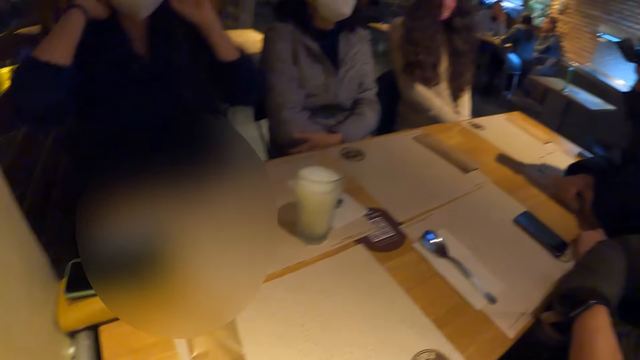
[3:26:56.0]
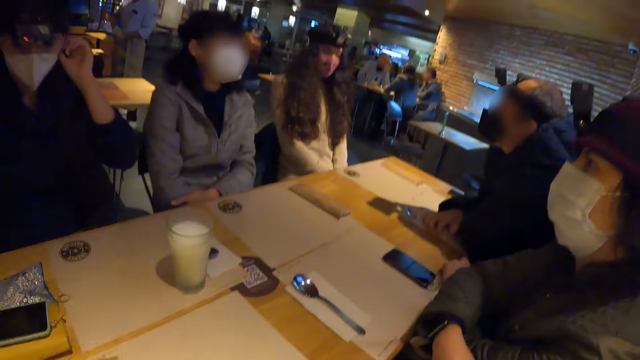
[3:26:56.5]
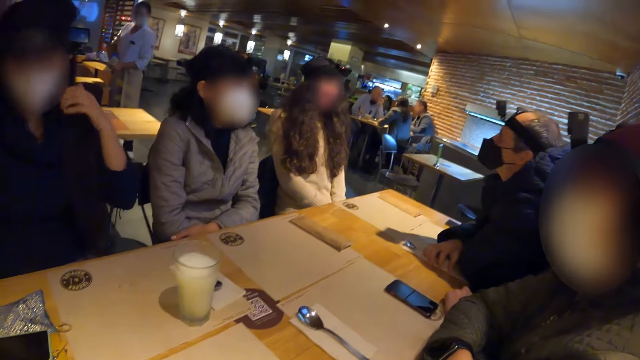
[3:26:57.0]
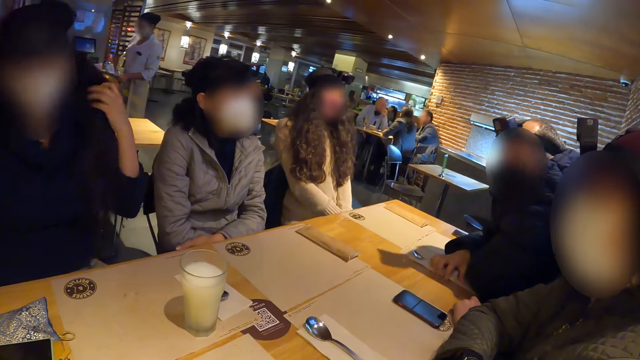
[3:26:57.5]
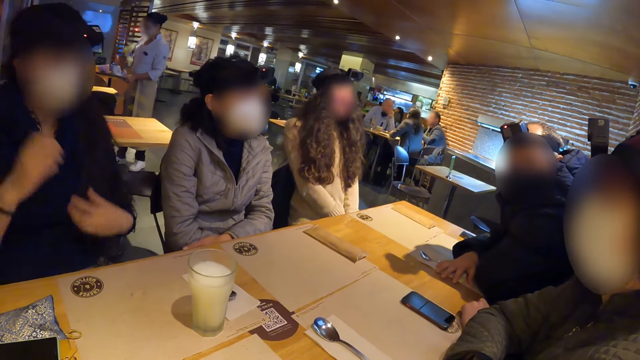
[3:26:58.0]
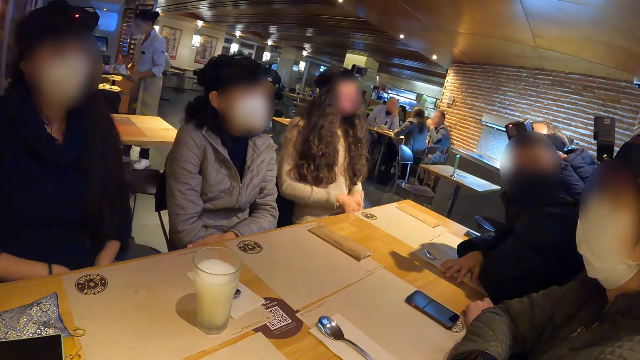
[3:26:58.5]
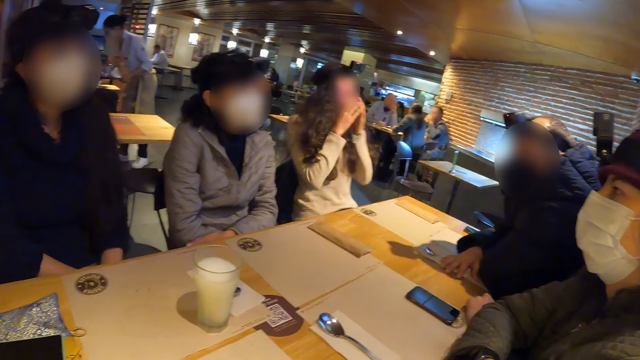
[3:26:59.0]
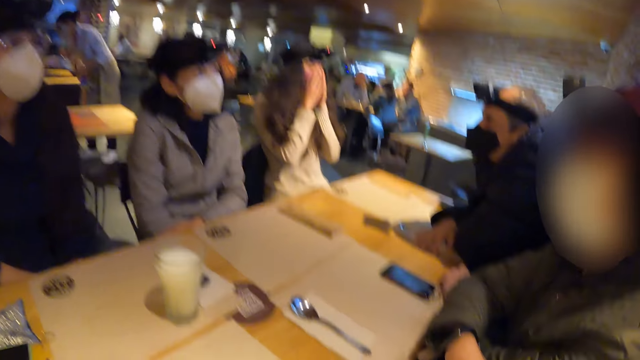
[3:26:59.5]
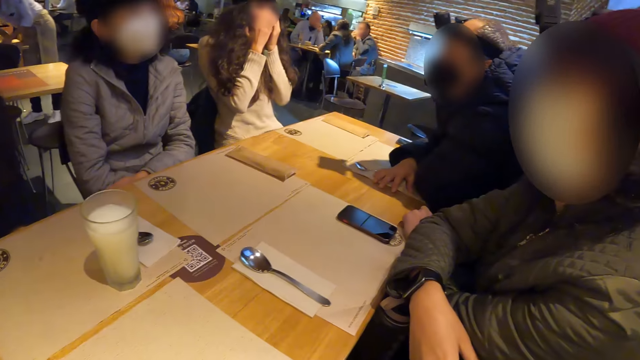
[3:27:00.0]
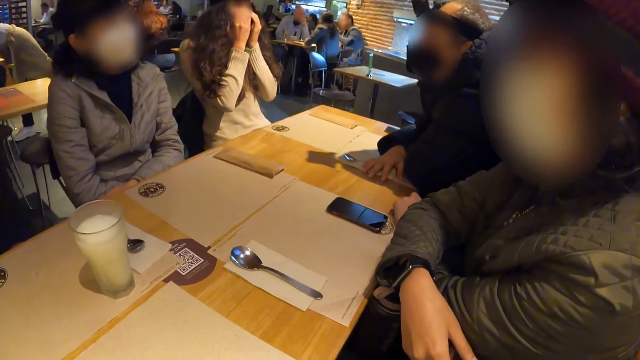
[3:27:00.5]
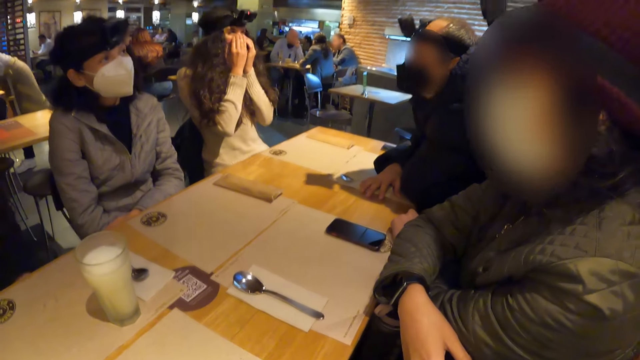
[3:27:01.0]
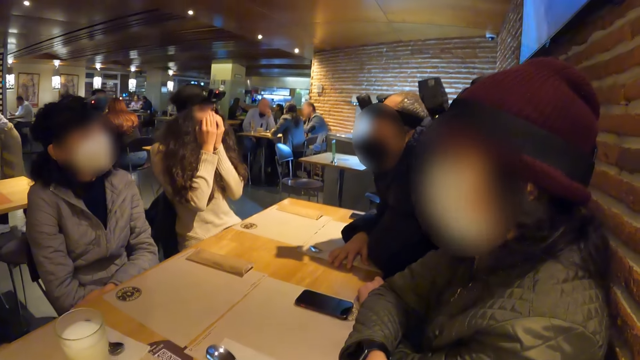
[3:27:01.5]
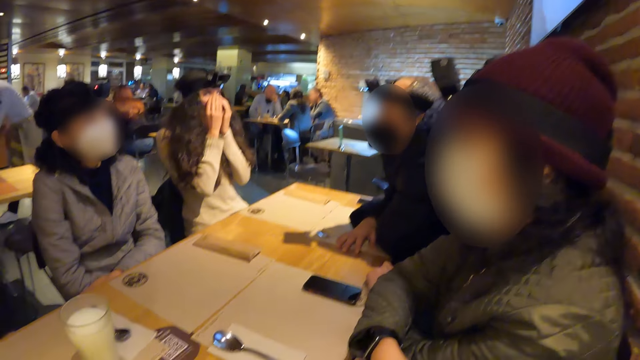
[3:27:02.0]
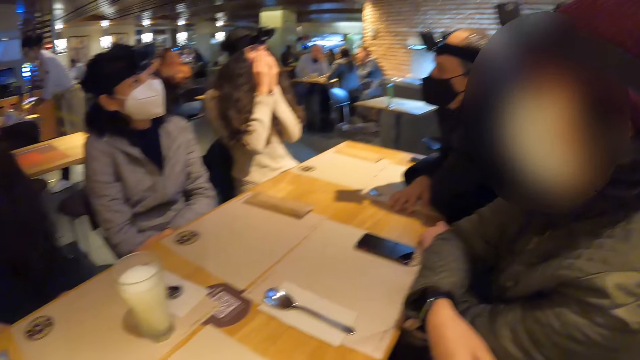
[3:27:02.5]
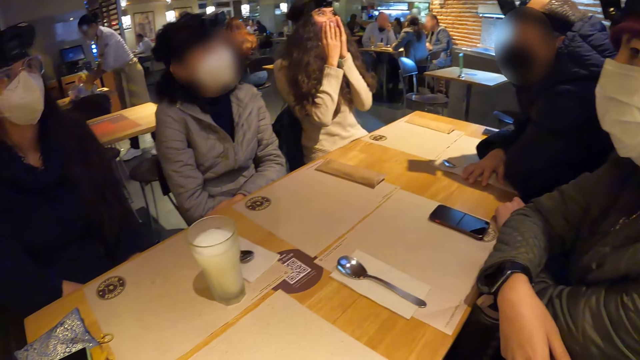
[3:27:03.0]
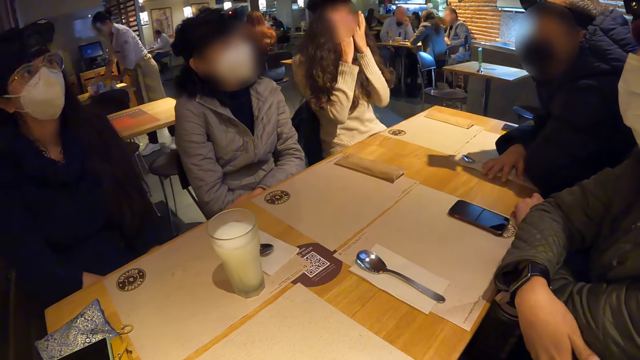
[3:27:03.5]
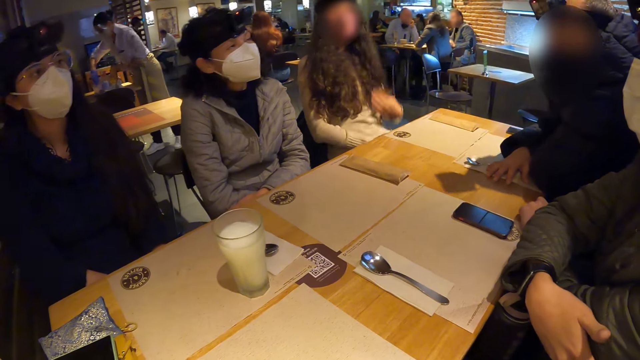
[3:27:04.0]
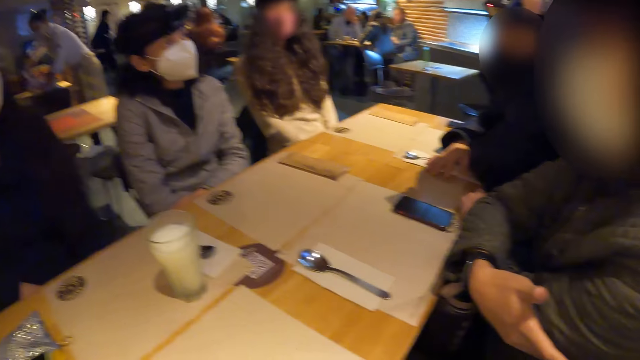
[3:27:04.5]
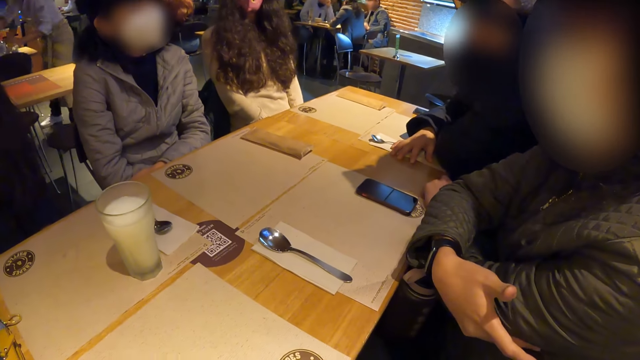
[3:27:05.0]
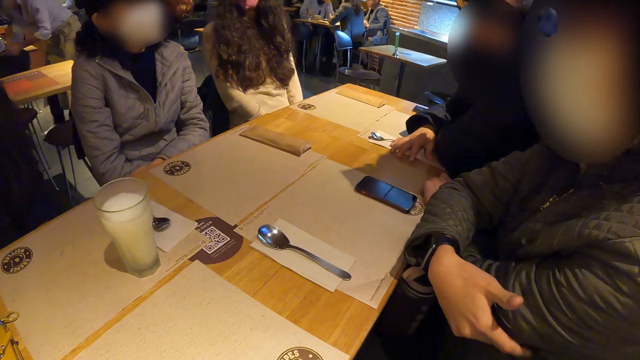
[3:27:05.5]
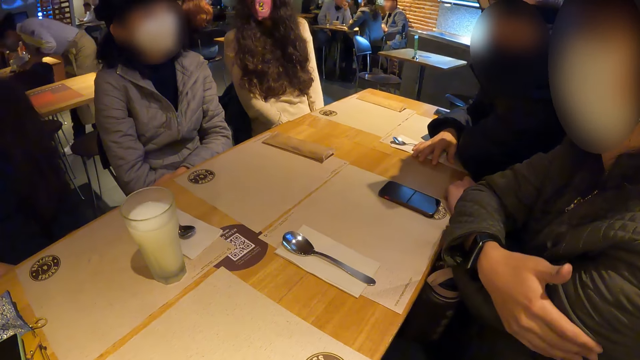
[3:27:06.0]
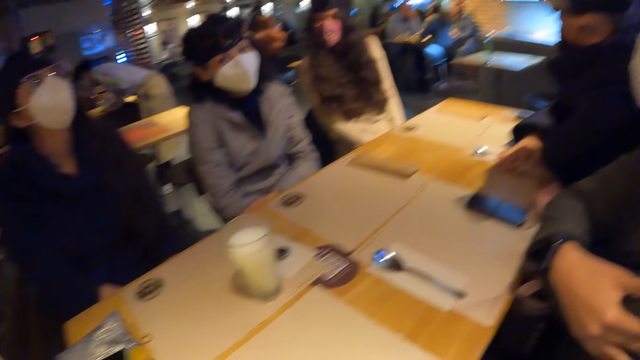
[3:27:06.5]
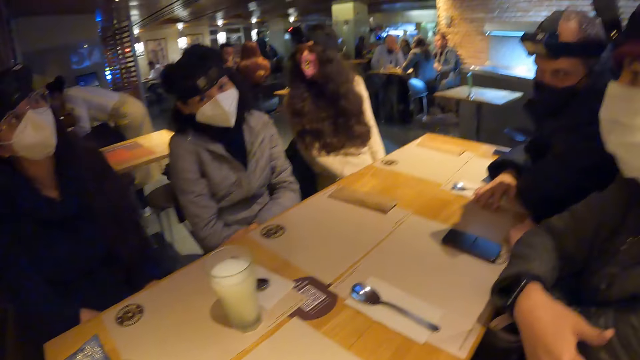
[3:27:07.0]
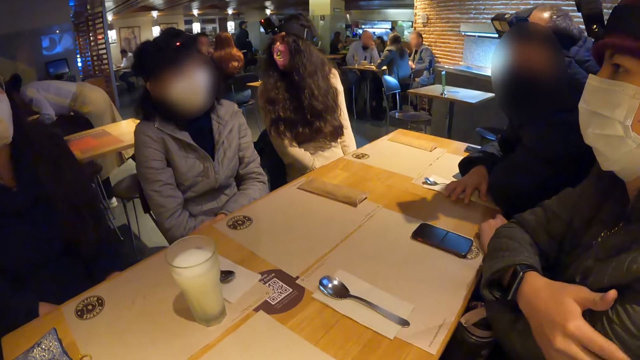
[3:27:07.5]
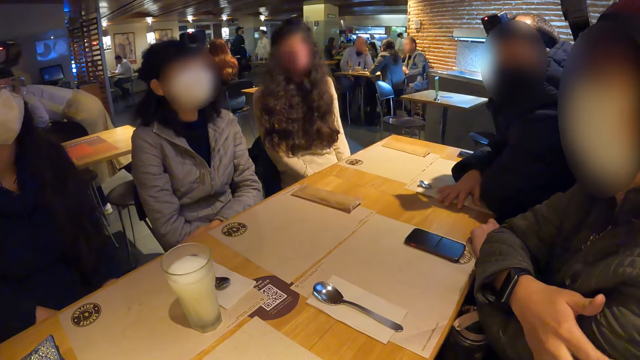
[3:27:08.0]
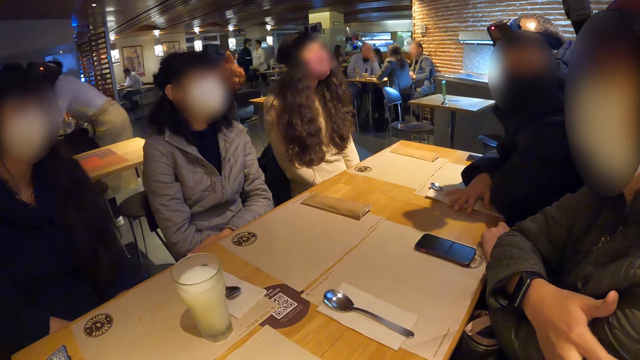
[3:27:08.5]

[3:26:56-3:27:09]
A man looks around. A woman adjusts her cloth with her left hand. Another woman touches her hair. The first woman places her hands on her legs. A third woman places both hands on the facemask on her face. The third woman places her right hand on her legs, and places her left hand on her legs. A fourth woman rubs her right hand on her left hand.

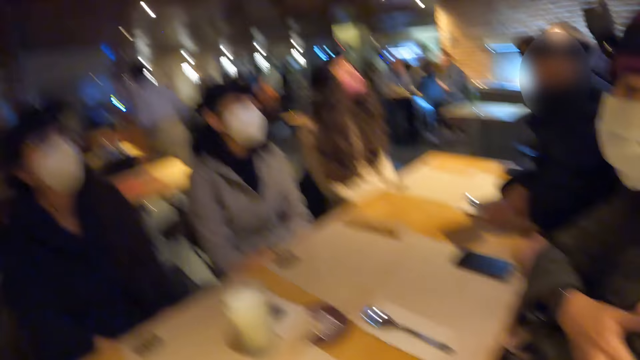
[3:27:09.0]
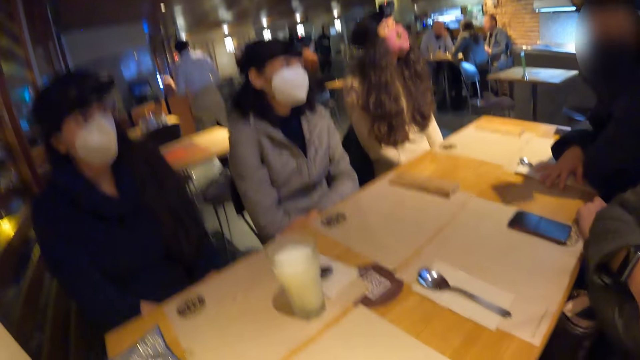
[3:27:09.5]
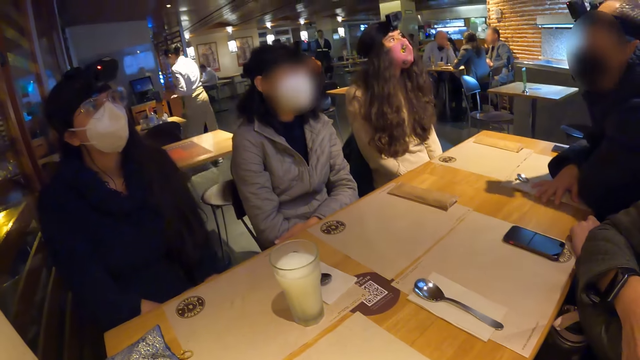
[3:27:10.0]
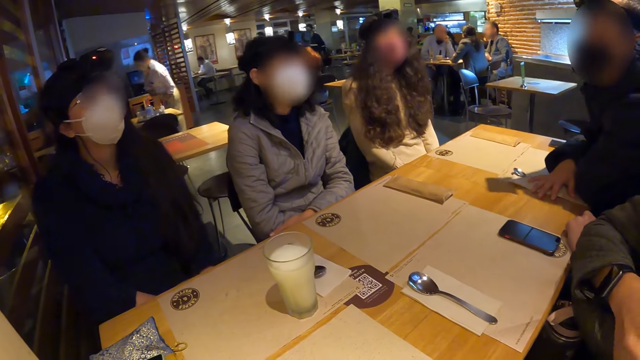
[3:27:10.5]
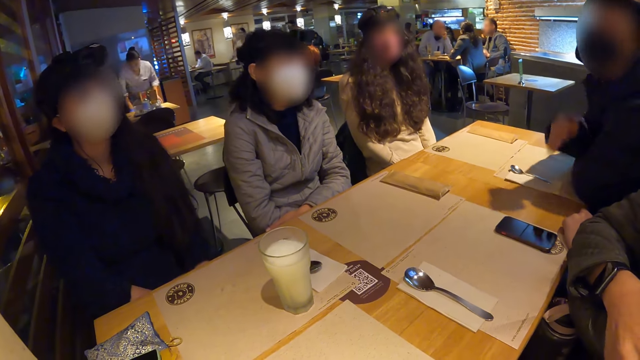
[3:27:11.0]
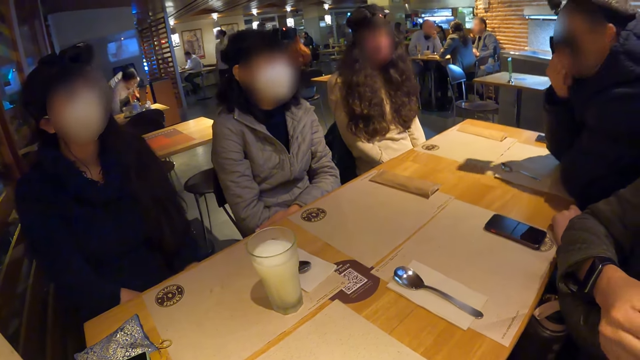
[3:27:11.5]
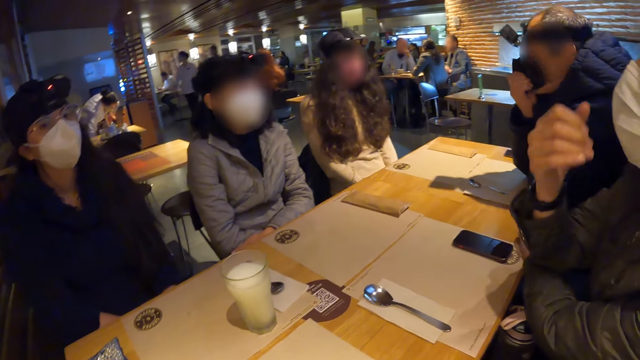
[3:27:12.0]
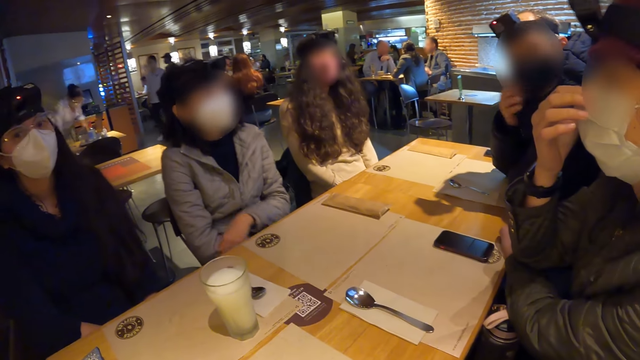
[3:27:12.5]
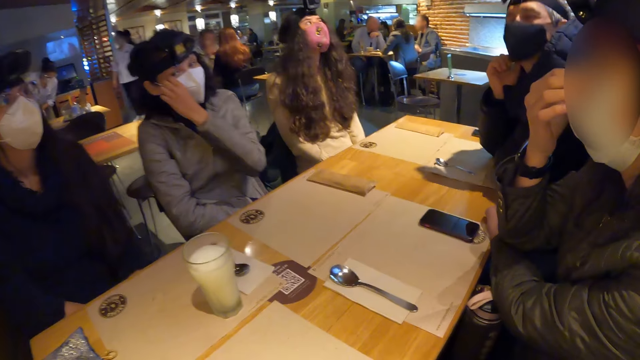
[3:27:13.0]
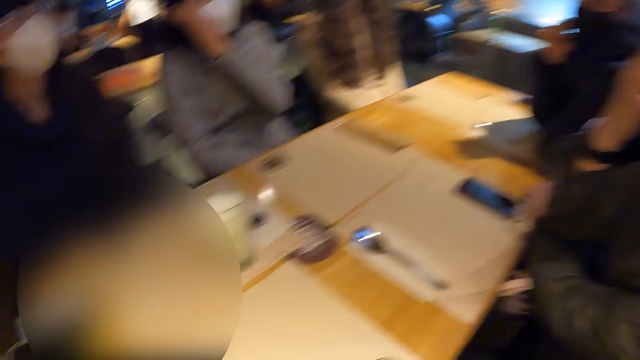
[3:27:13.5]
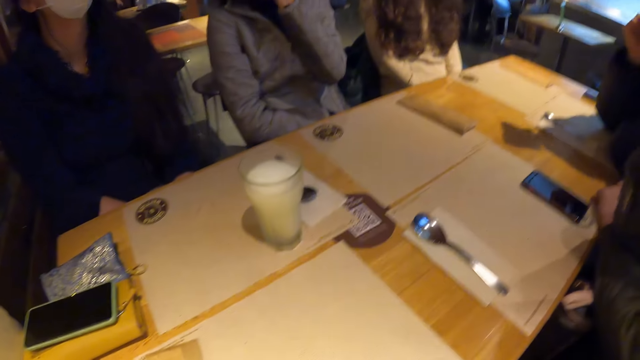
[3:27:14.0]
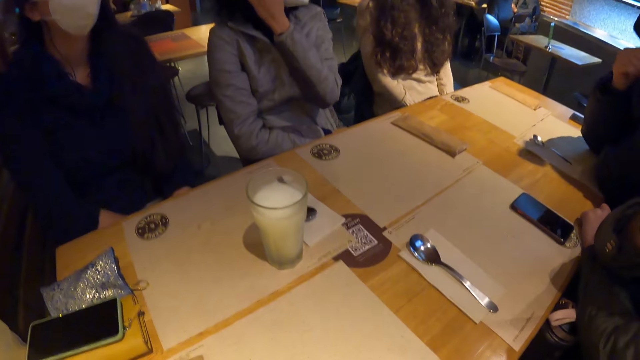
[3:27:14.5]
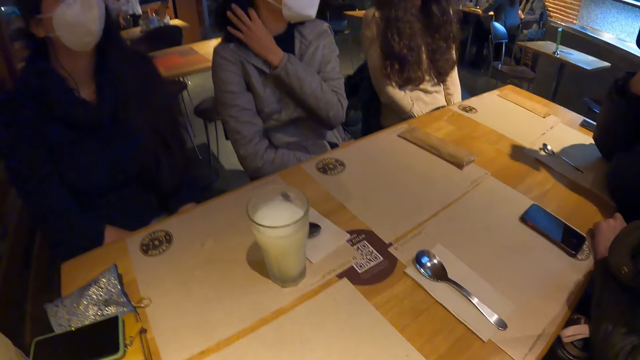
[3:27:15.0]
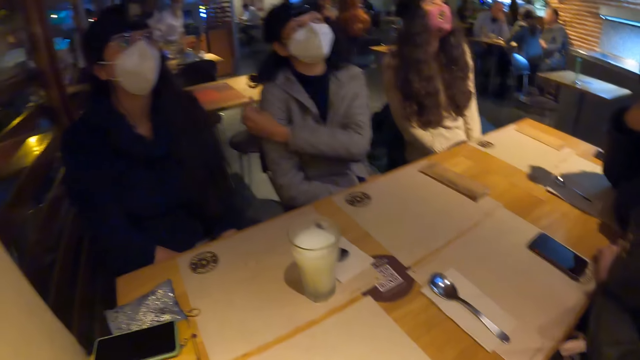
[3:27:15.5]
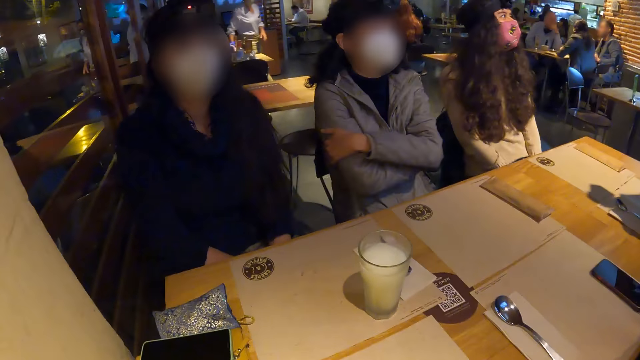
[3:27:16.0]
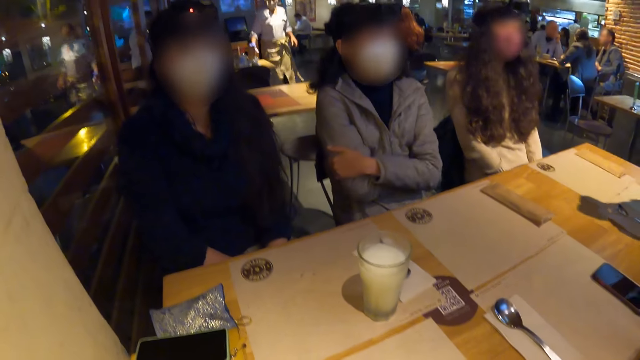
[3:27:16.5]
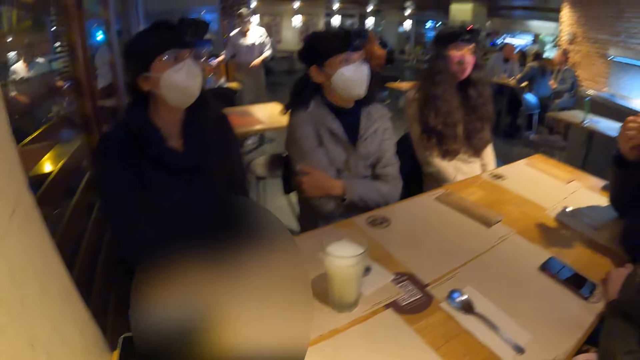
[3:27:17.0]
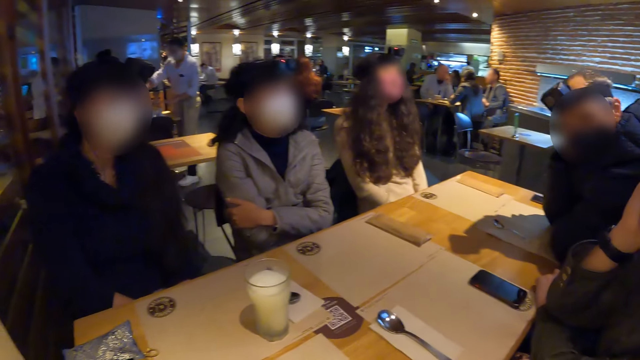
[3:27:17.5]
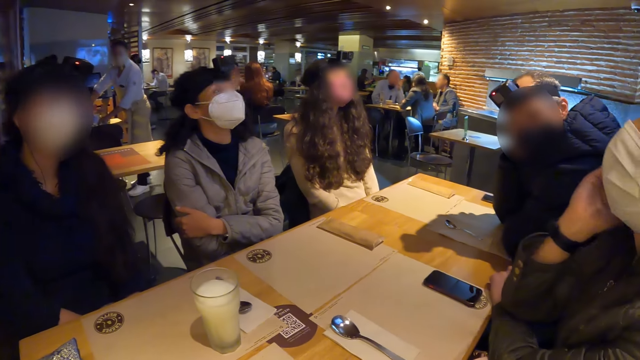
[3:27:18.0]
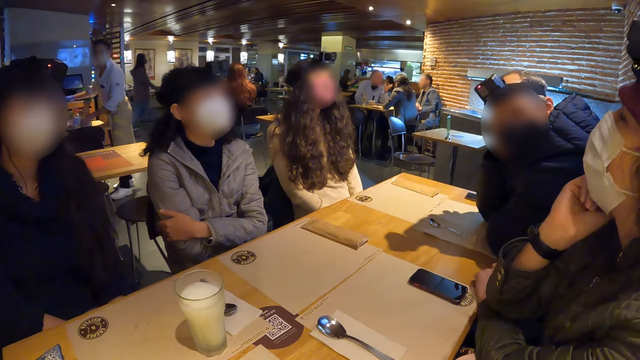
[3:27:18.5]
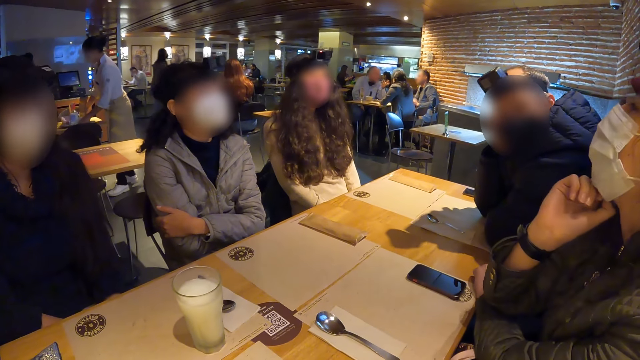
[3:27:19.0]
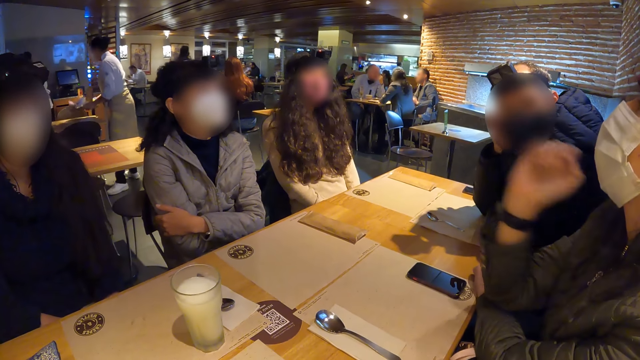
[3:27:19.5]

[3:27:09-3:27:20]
A man adjusts the facemask on his face with his right hand. The man touches his face. A woman adjusts the facemask on her face with her right hand. Another woman adjusts the facemask on her face with her left hand.
